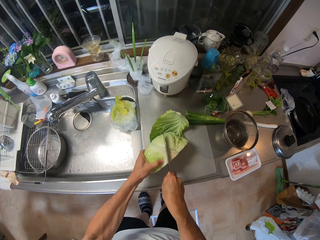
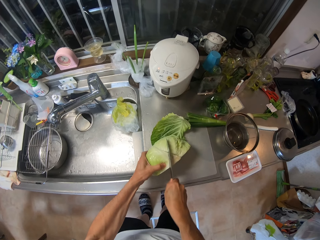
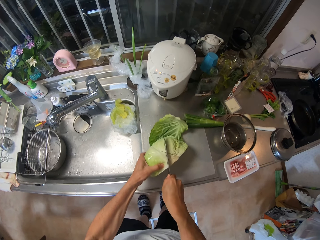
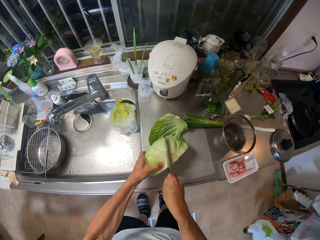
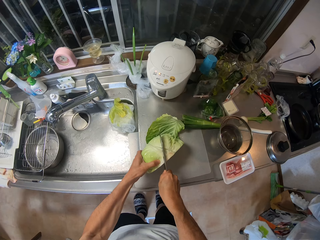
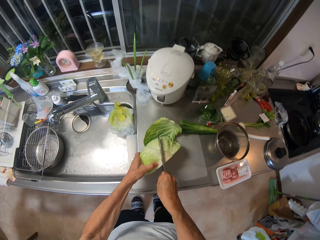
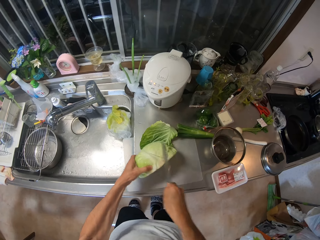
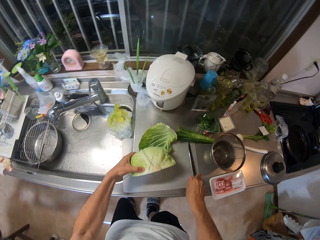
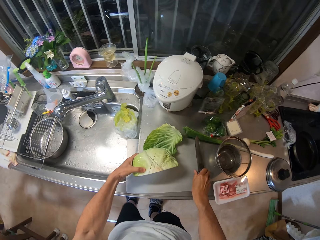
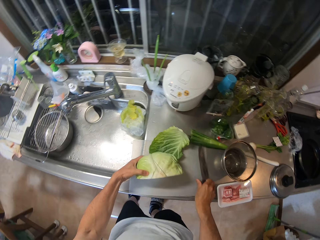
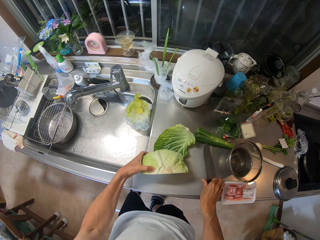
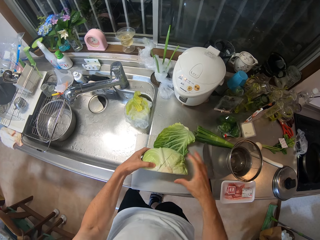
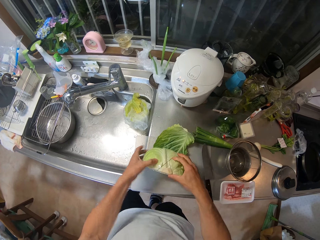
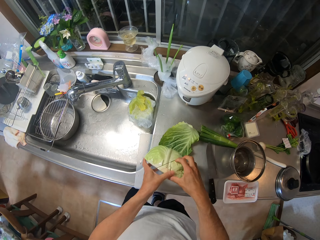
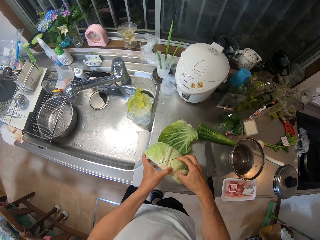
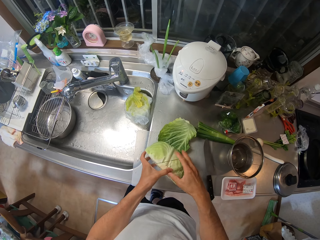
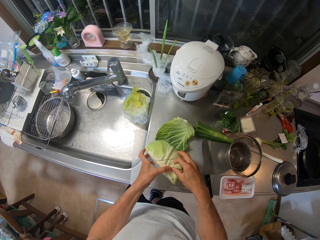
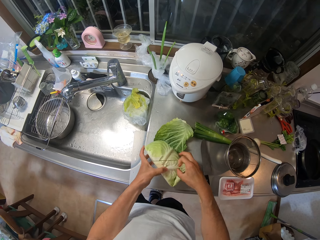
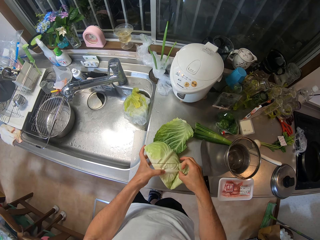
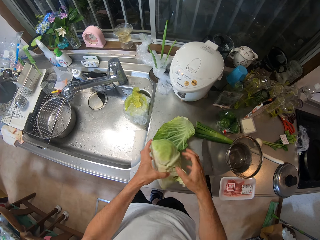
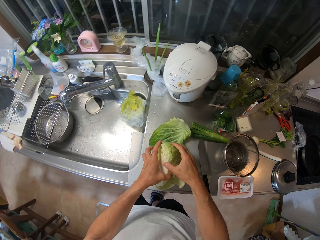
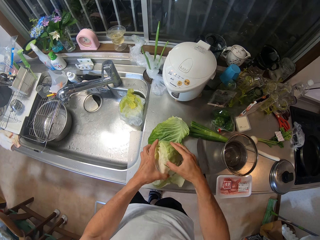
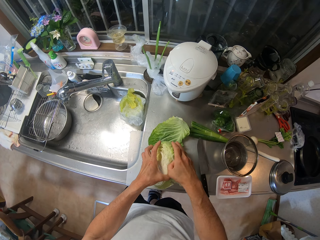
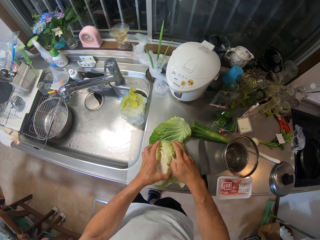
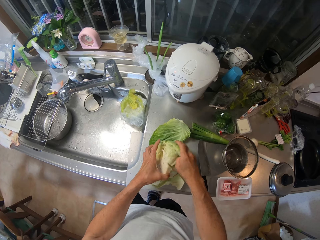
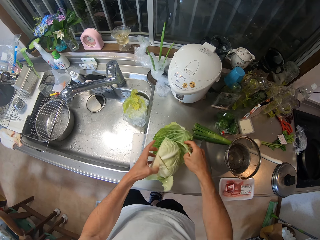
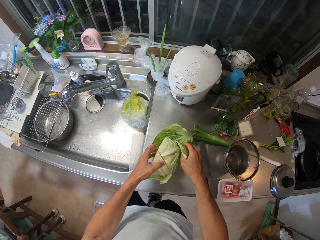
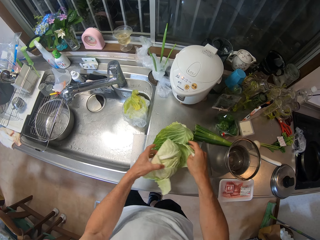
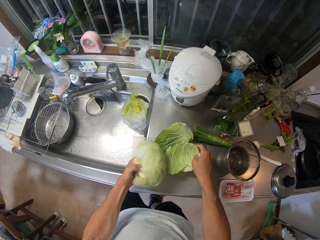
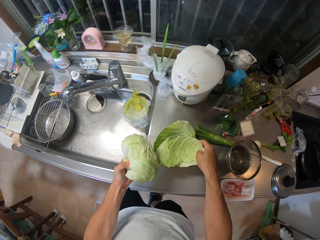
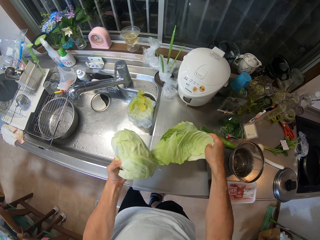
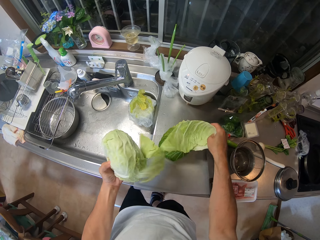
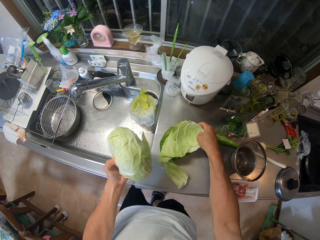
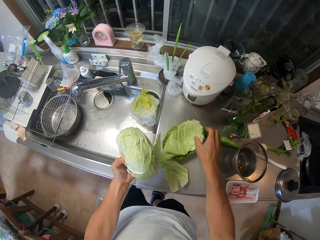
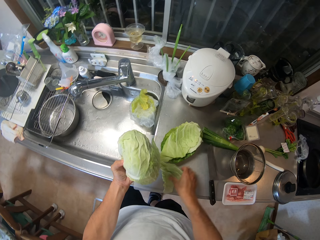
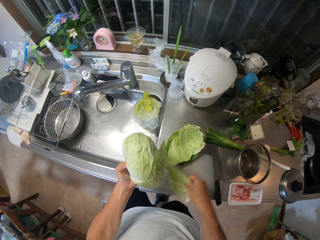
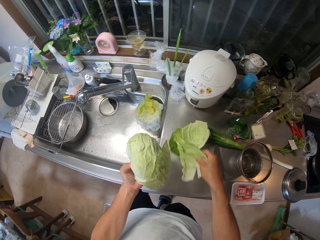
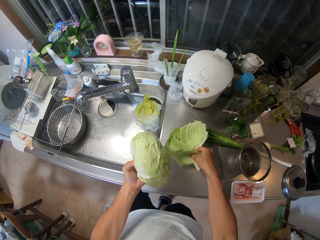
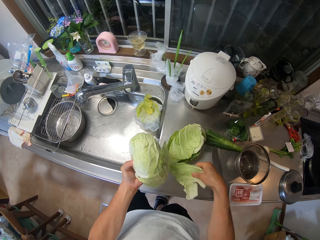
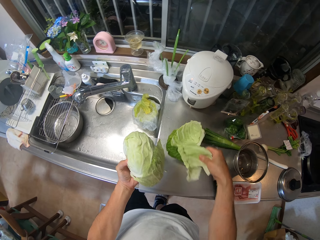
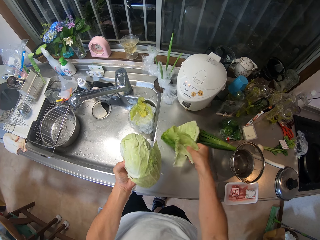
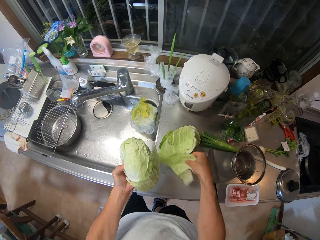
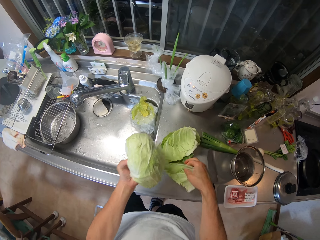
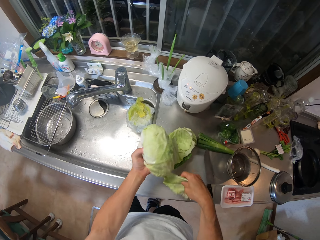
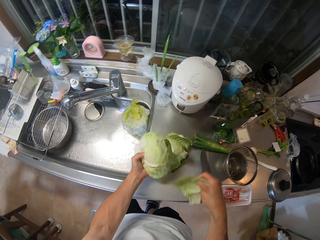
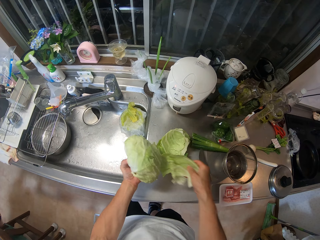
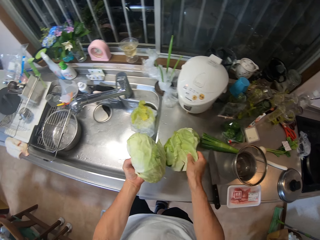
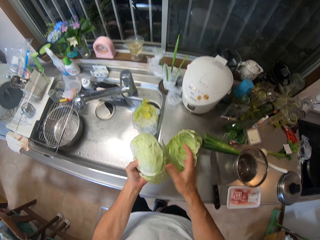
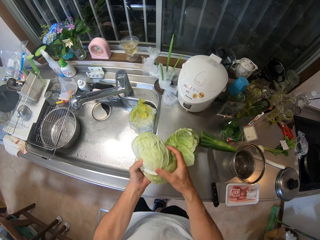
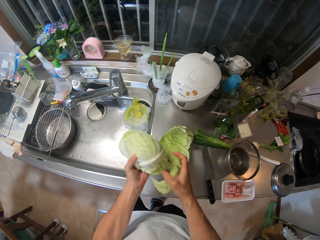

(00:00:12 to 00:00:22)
The camera wearer places the knife on the sink countertop with his right hand. He removes the cabbage leaves on the sink countertop with his right hand.

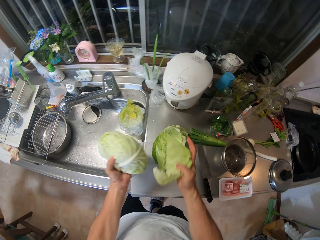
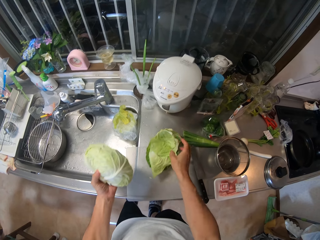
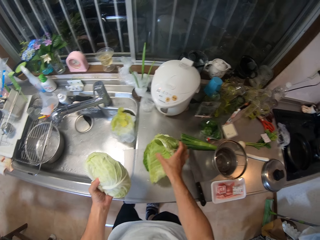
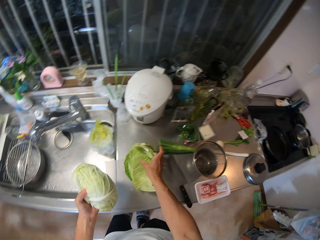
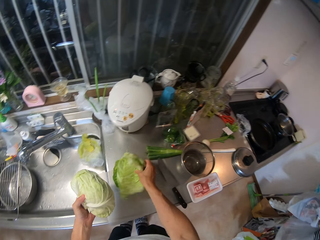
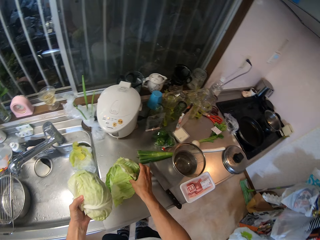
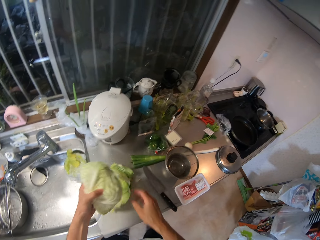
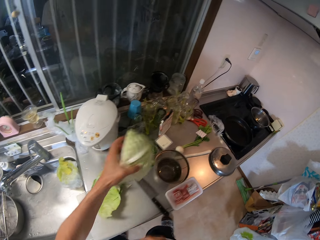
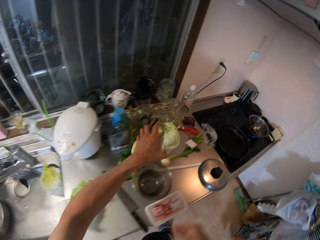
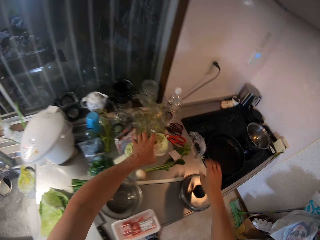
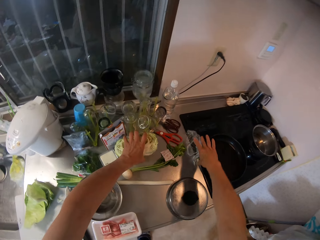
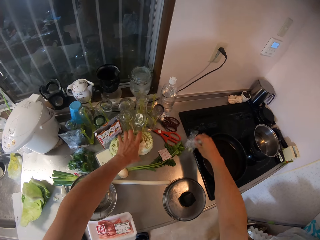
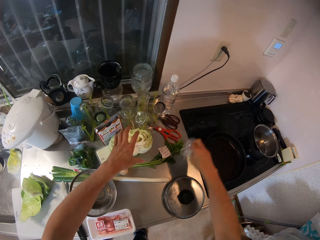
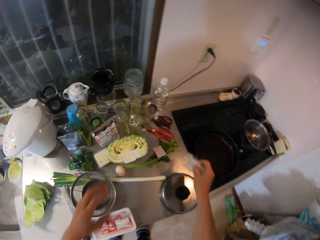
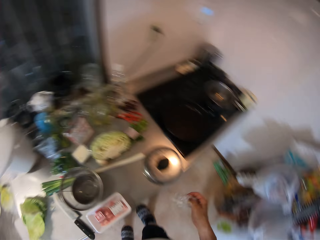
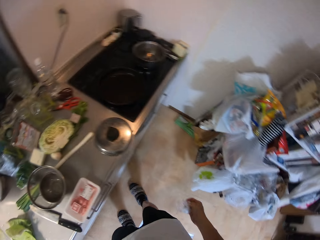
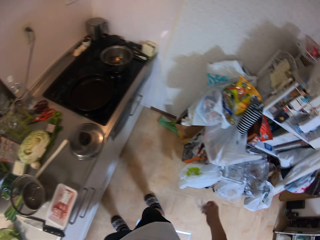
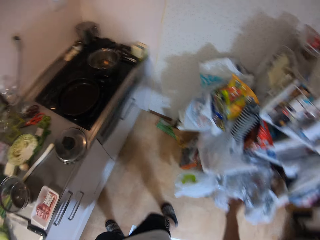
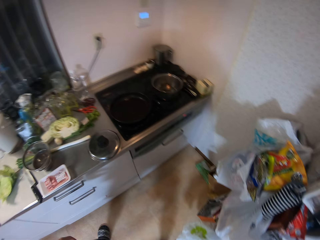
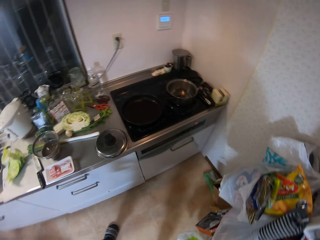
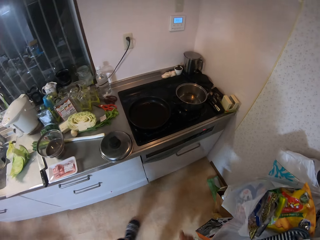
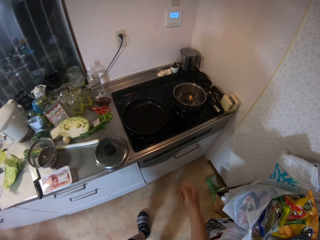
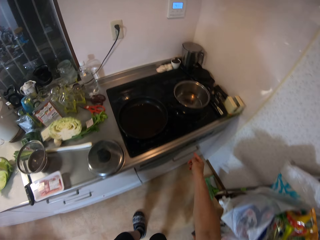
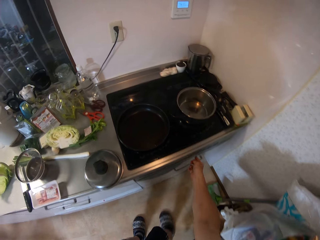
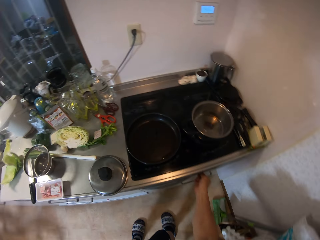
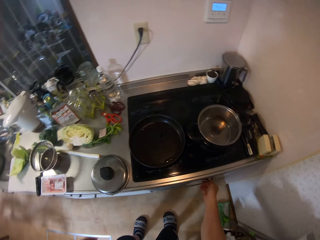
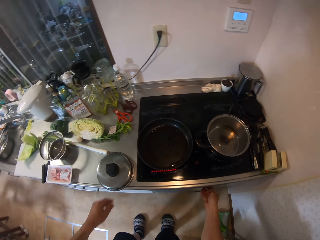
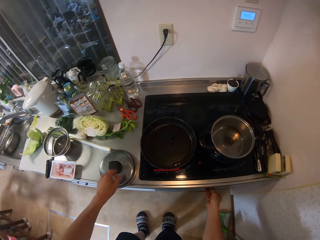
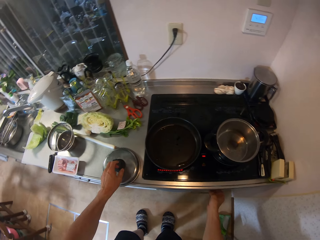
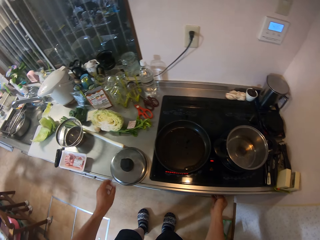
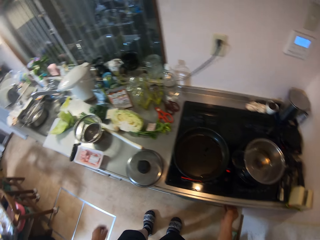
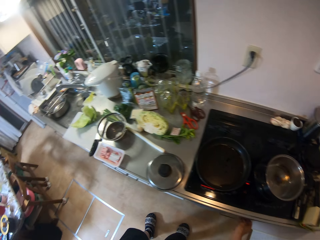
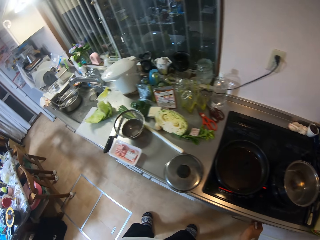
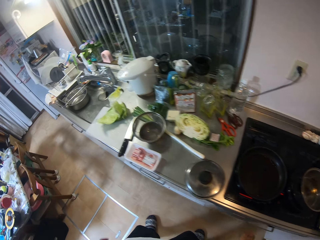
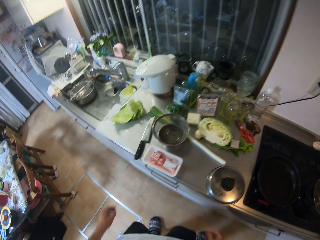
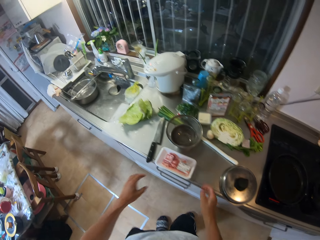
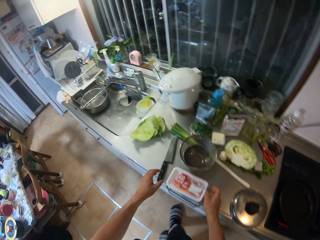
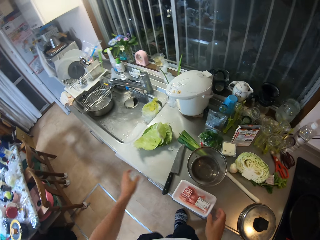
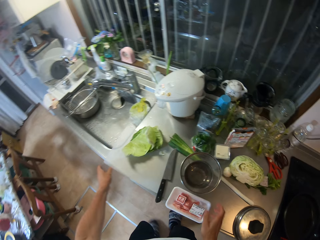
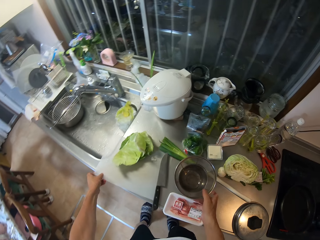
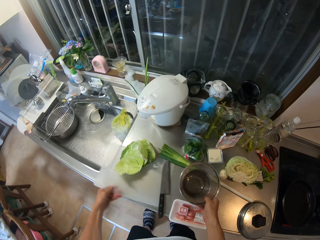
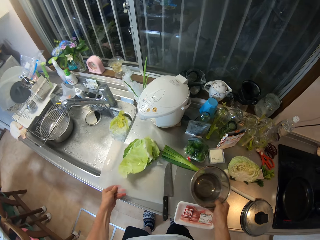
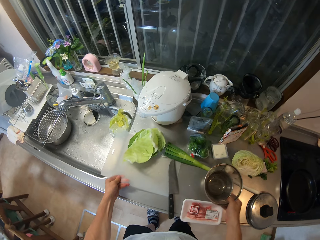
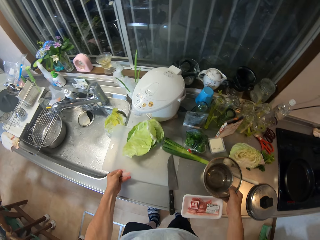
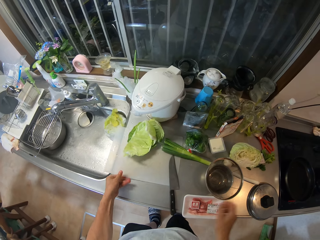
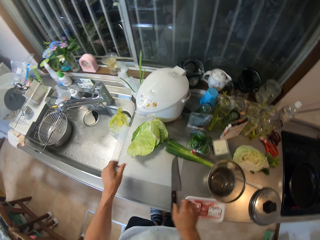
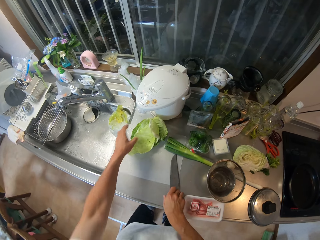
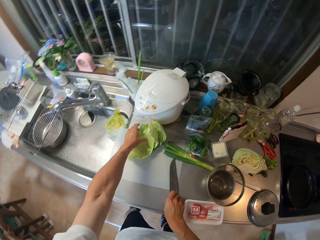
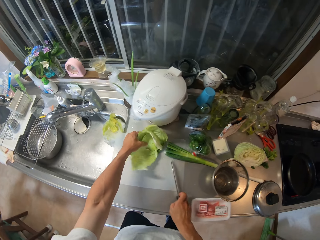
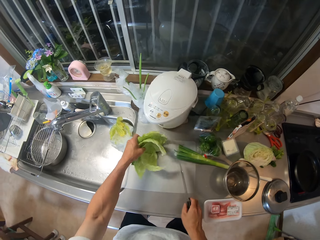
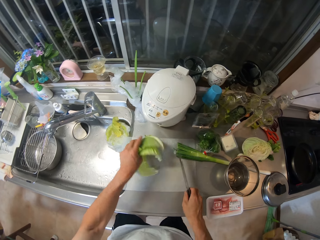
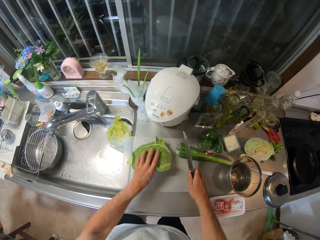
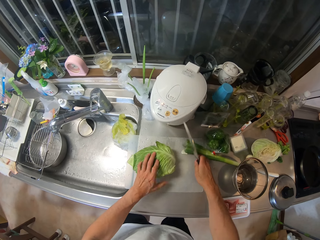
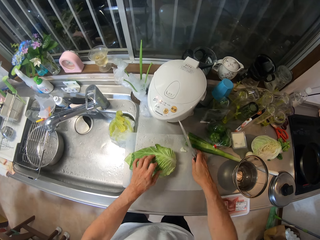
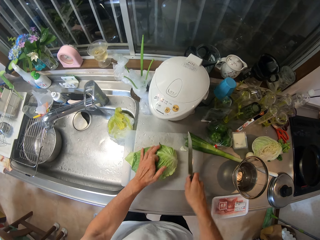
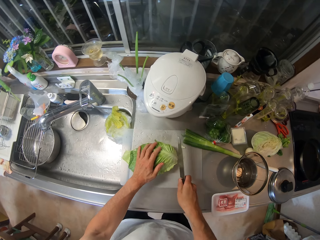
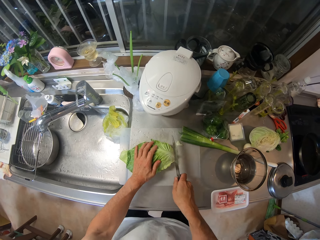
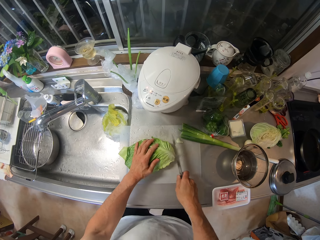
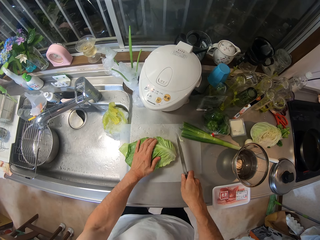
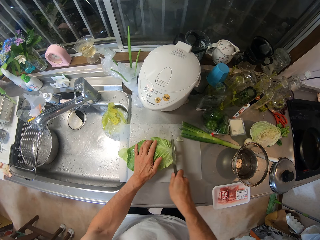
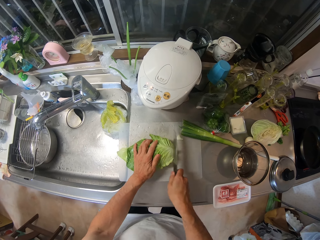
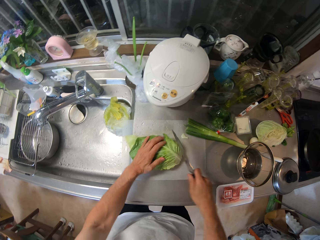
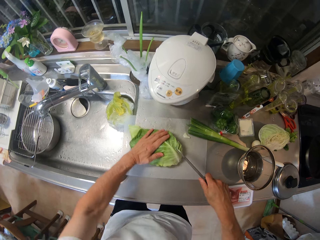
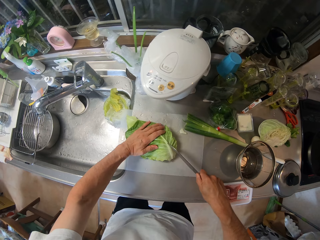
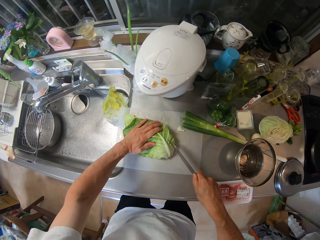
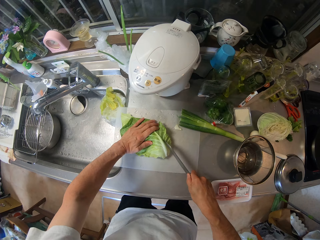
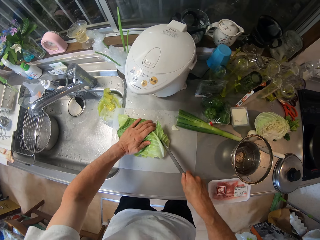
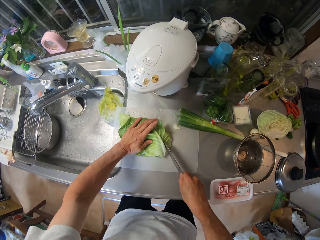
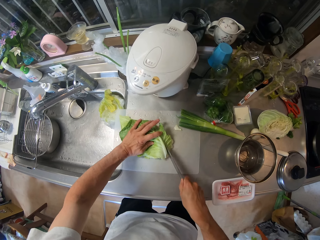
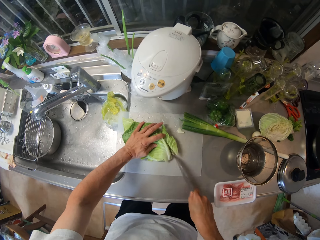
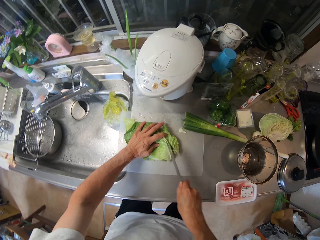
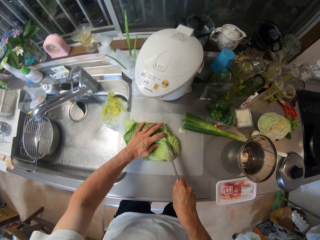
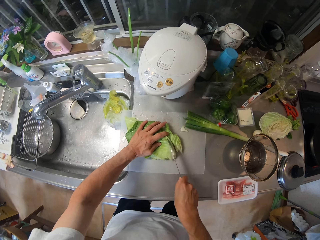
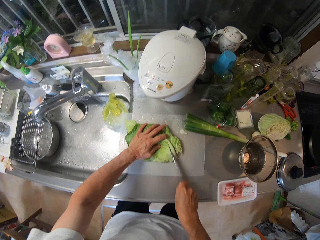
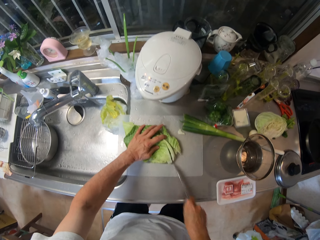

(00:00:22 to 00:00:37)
The camera wearer places the cabbage aside on the sink countertop with his left hand. He picks the polythene from the sink countertop with his right hand and throws the polythene away in the dust bin with his right hand. He turns on a gas cooker. He touches the handle of a drawer with his right hand. He adjusts the cutting board on the sink countertop with his left hand. He adjusts a bowl on the sink countertop with his right hand. He walks around. He pushes a chopping board aside. He adjusts the cabbage leaves on the cutting board with his left hand. He picks the knife on the cutting board with his right hand. He cuts the cabbage leaf with the knife in his right hand.
